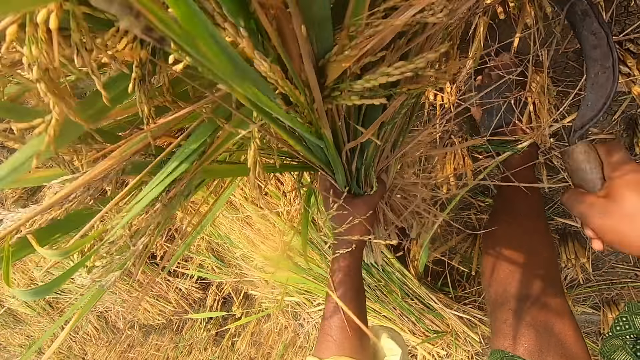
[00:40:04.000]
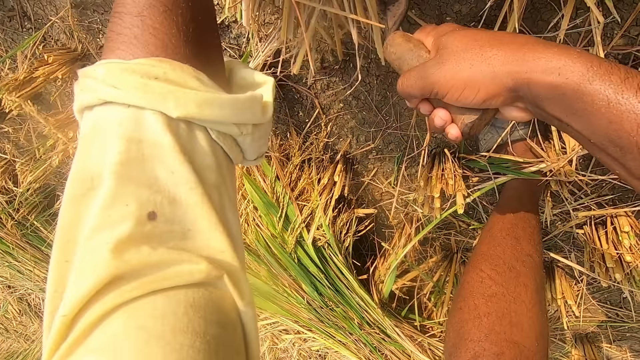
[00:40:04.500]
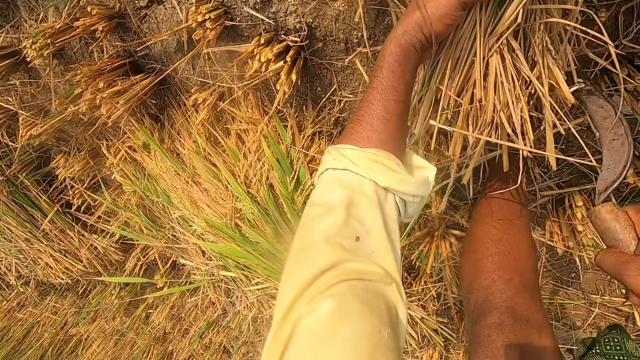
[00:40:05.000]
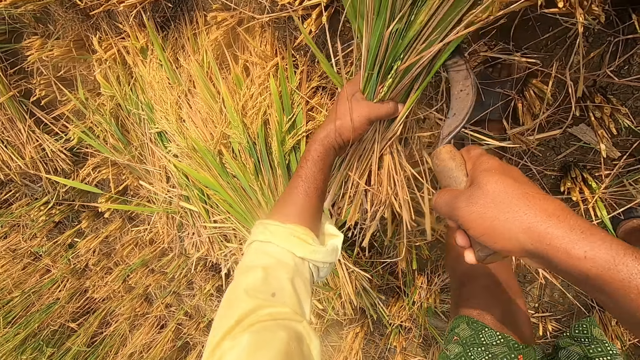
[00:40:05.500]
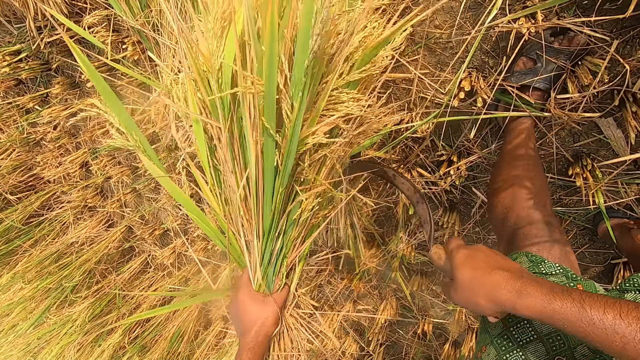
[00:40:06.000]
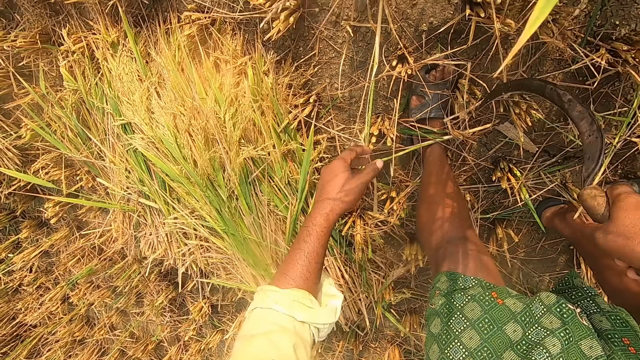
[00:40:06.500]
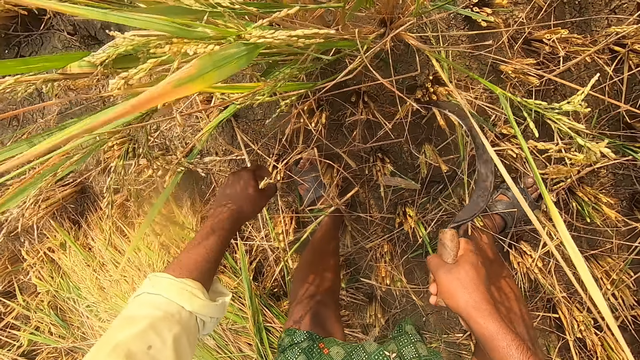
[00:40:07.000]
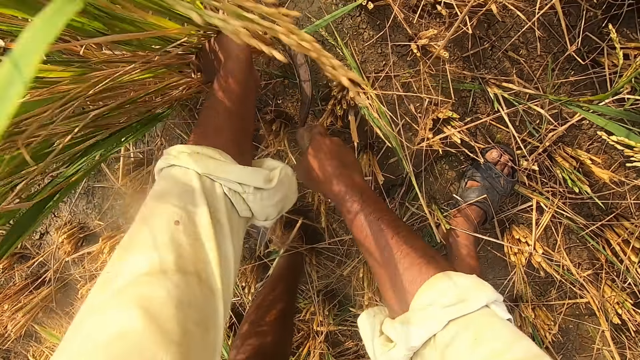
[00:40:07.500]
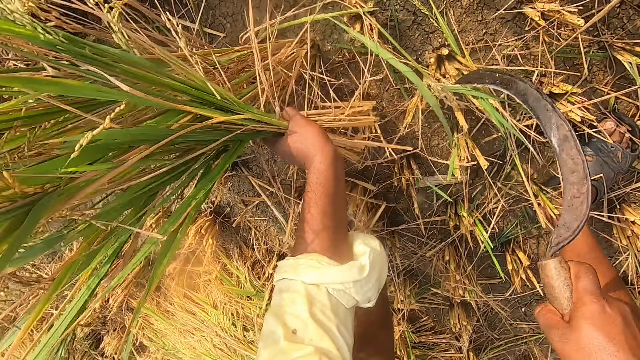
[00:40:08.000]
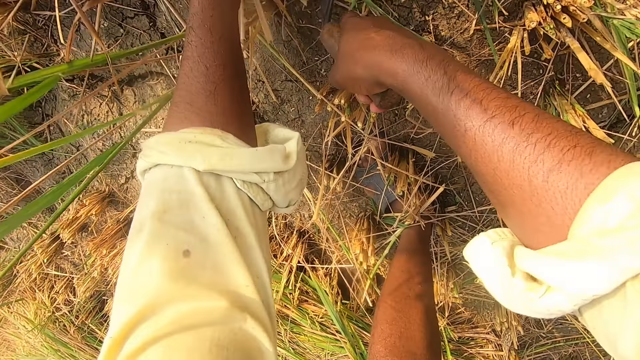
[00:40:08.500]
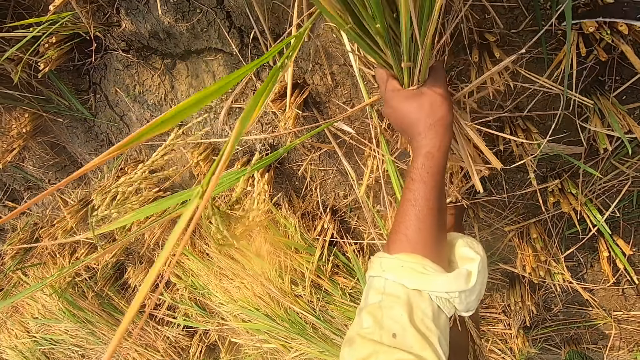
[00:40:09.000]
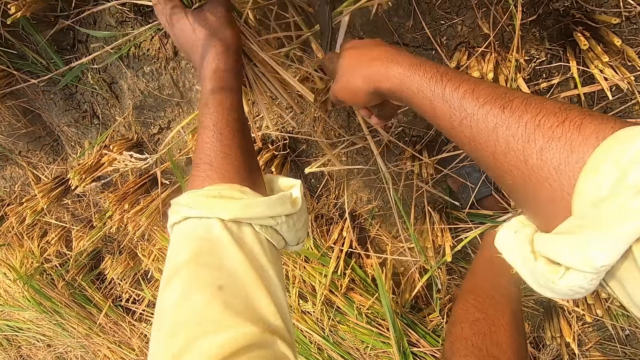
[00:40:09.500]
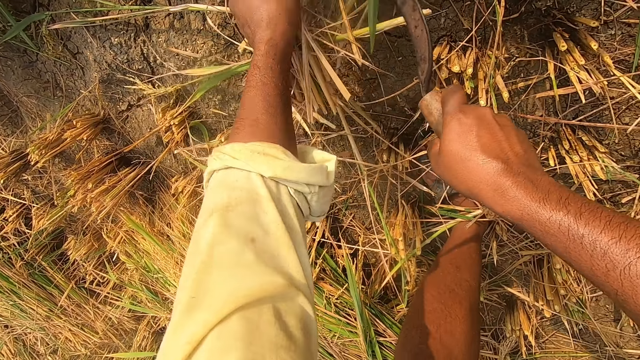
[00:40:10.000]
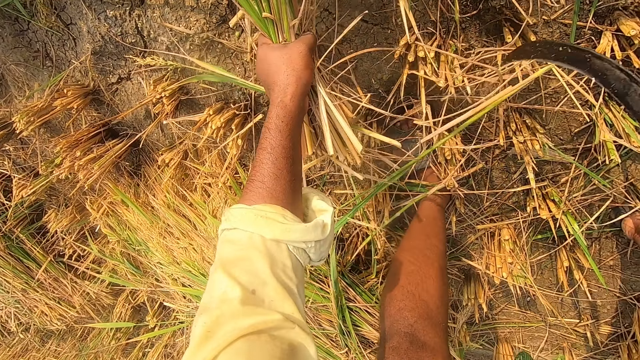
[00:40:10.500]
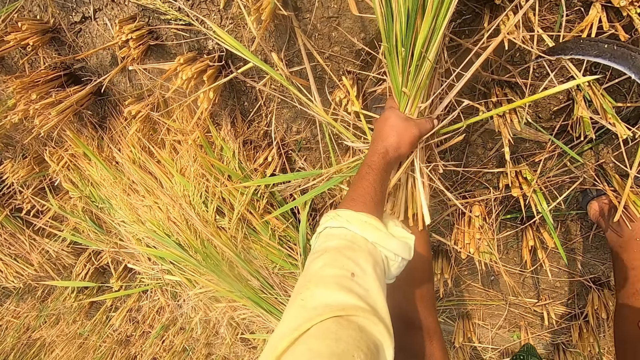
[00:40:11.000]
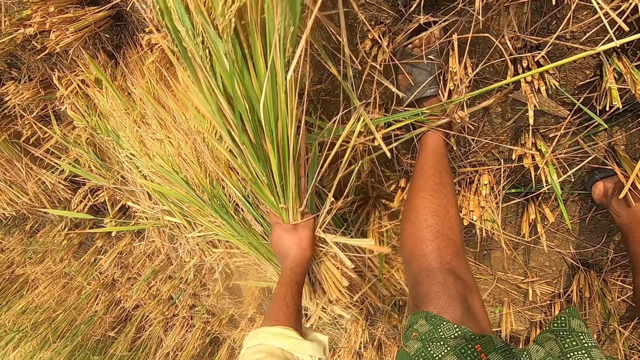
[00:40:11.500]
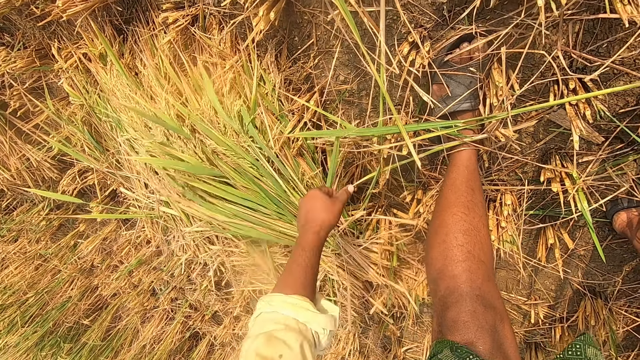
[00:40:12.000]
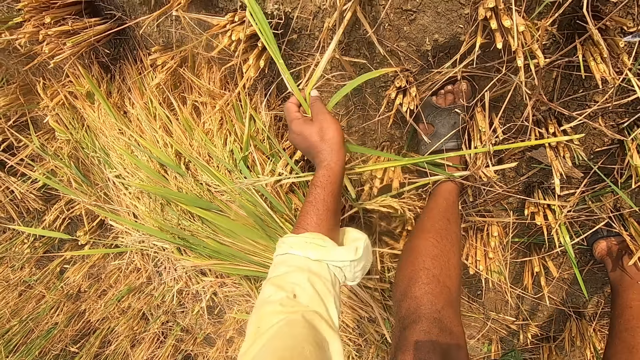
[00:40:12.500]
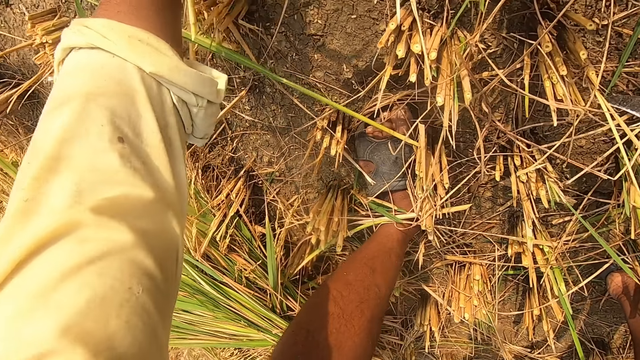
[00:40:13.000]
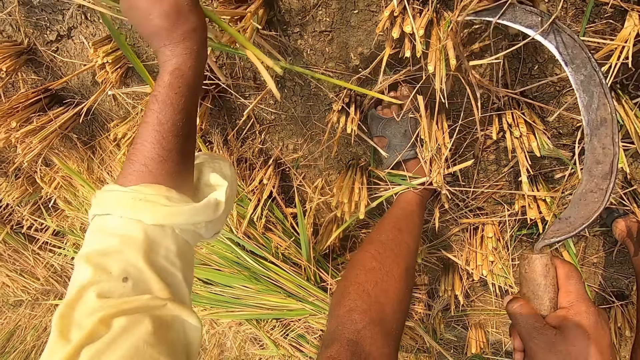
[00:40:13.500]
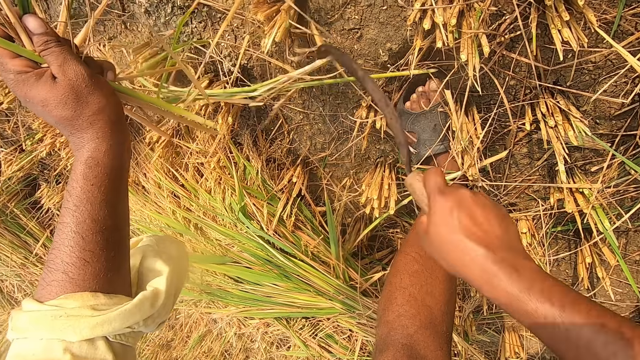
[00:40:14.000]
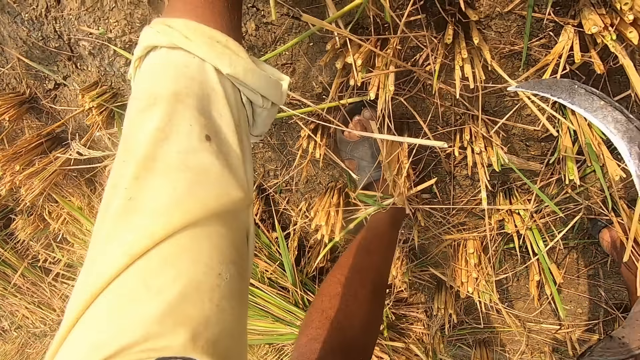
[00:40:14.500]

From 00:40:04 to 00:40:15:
The camera wearer drops the wheat on the floor. They remove the wheat from the ground with a sickle. They drop the wheat on the floor. They remove the wheat from the ground with the sickle.

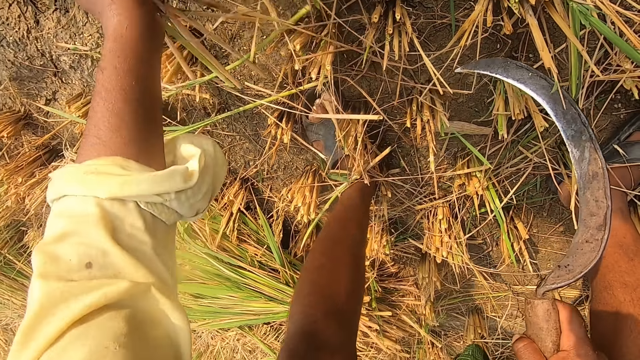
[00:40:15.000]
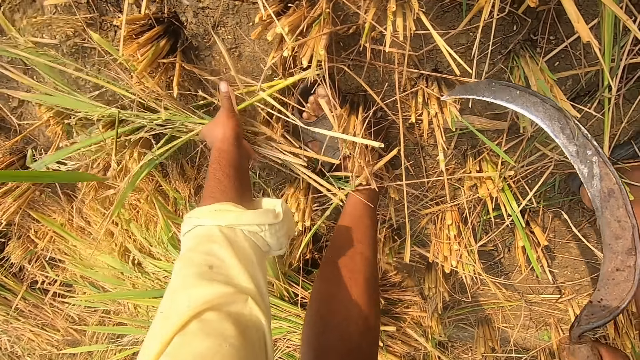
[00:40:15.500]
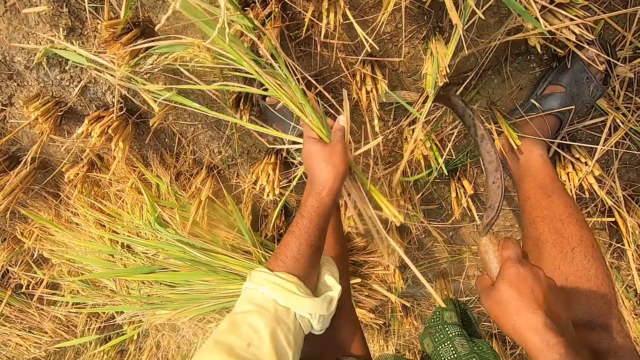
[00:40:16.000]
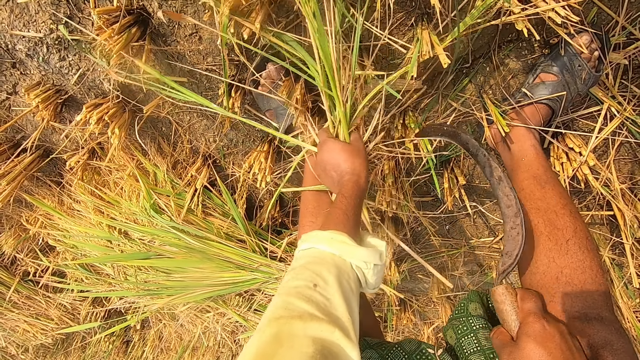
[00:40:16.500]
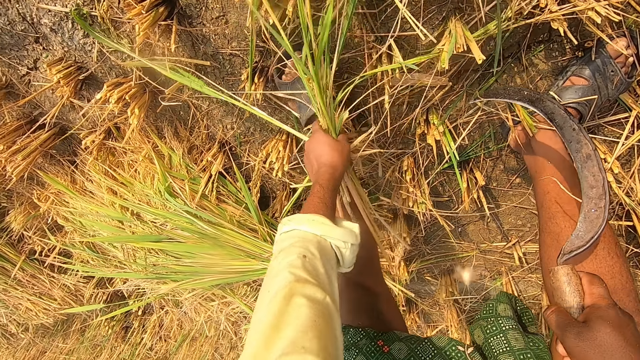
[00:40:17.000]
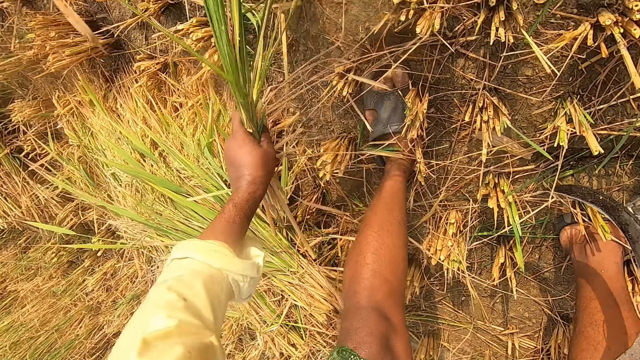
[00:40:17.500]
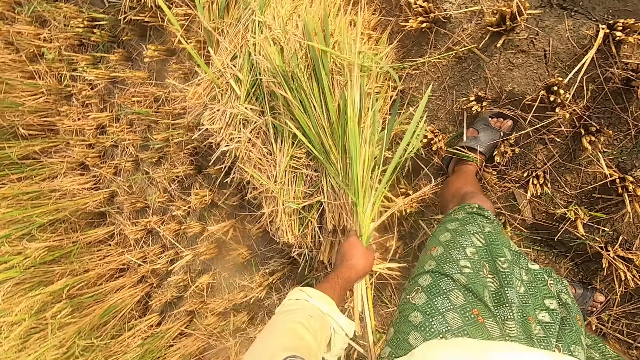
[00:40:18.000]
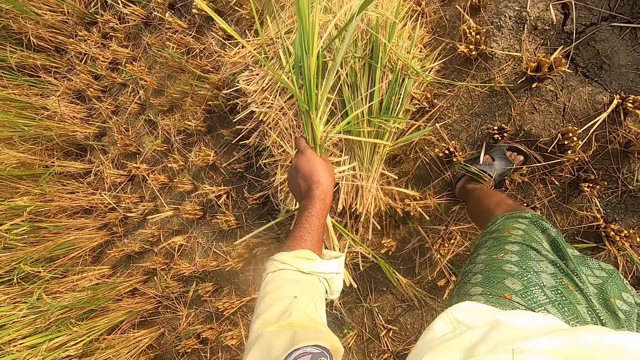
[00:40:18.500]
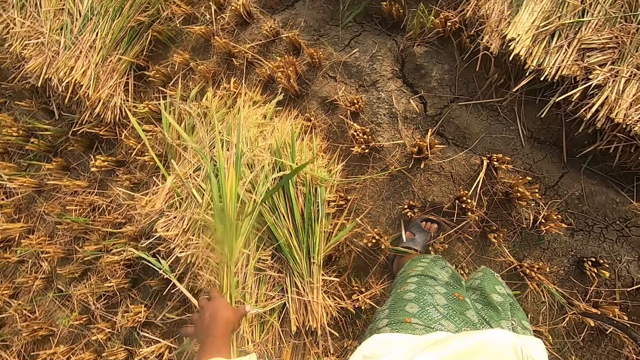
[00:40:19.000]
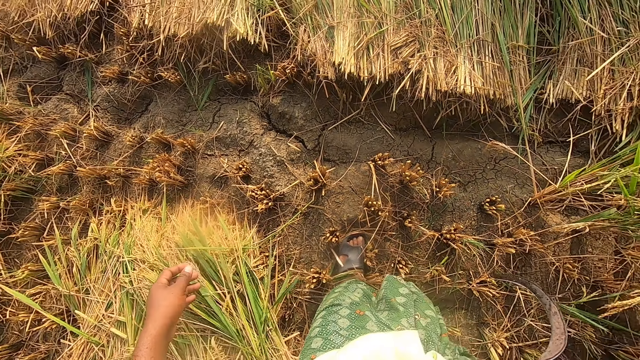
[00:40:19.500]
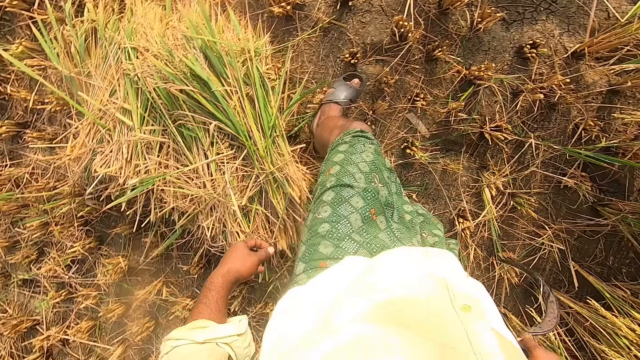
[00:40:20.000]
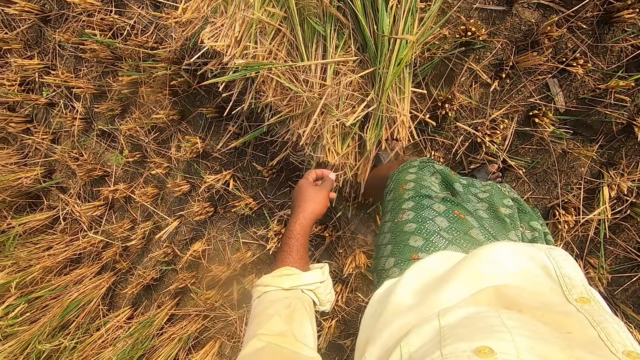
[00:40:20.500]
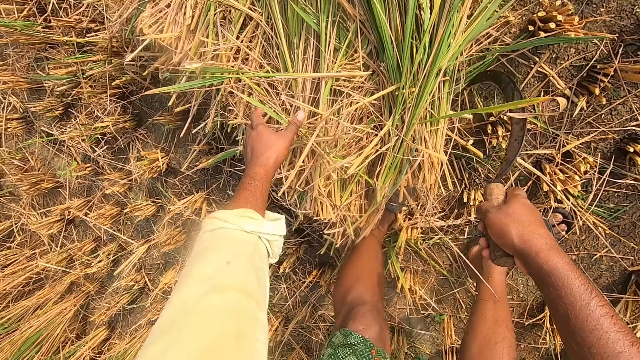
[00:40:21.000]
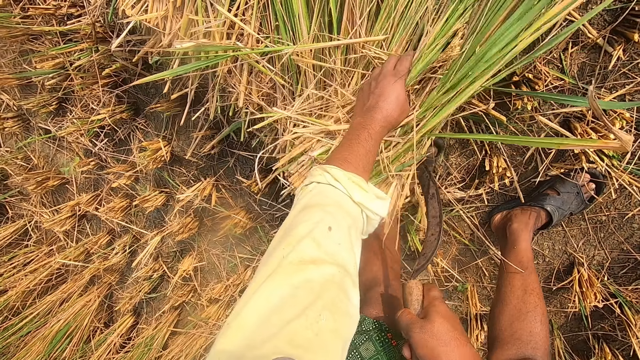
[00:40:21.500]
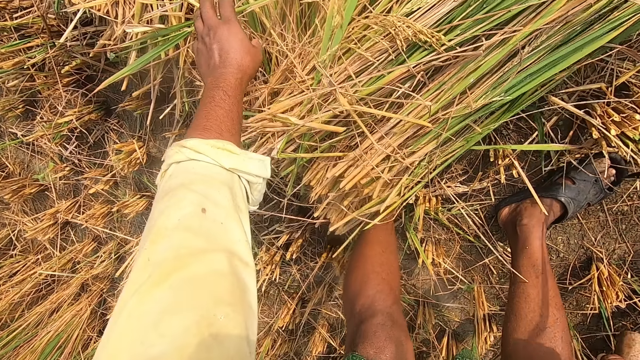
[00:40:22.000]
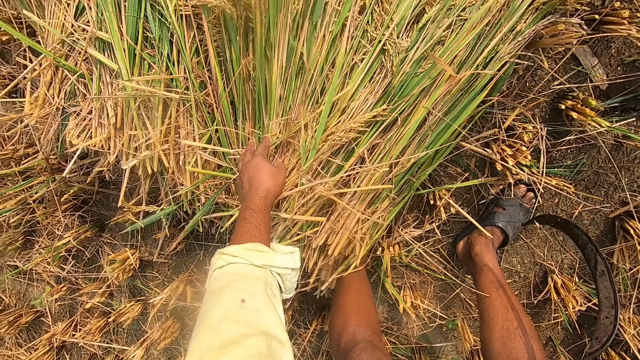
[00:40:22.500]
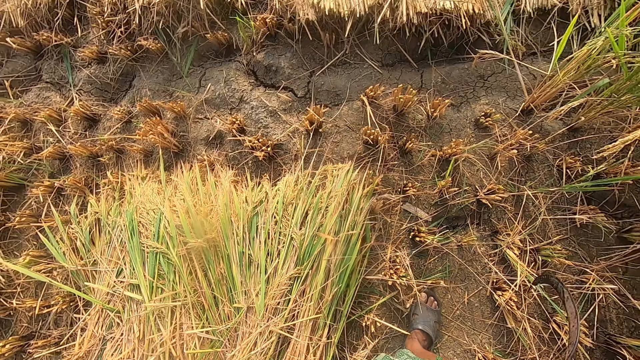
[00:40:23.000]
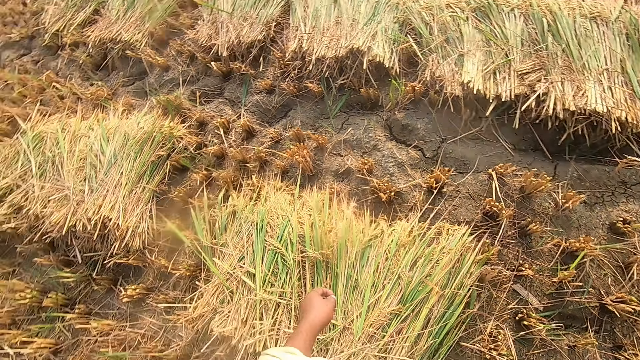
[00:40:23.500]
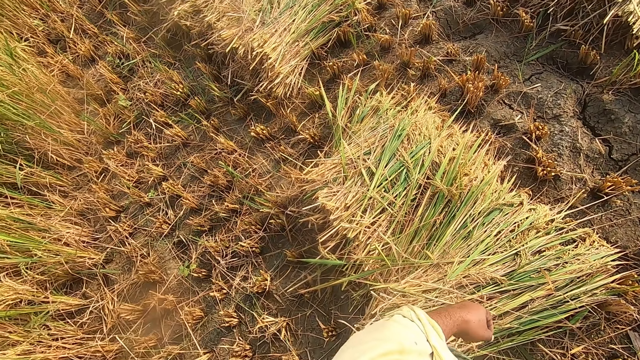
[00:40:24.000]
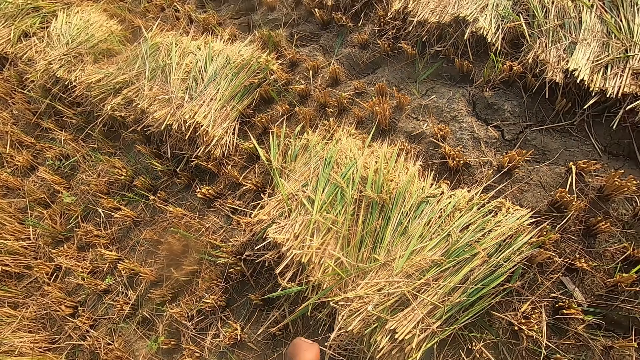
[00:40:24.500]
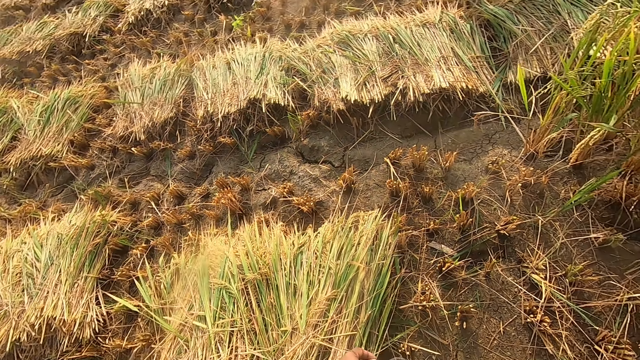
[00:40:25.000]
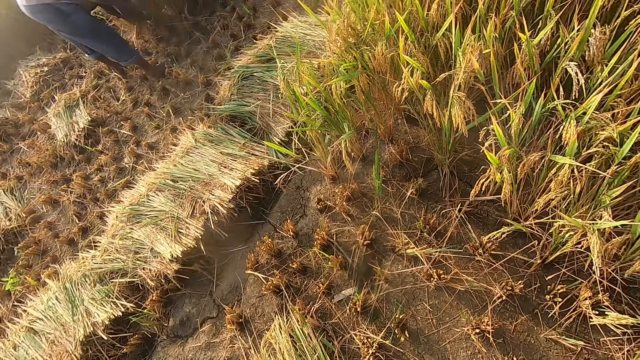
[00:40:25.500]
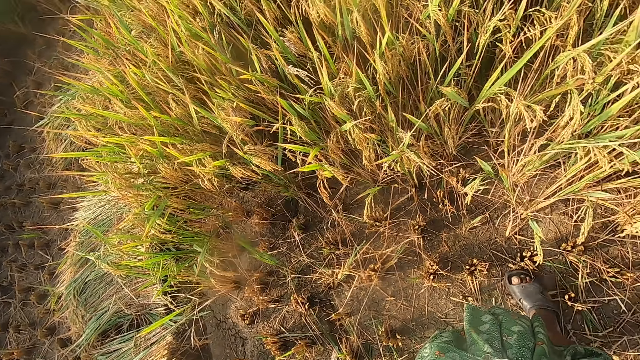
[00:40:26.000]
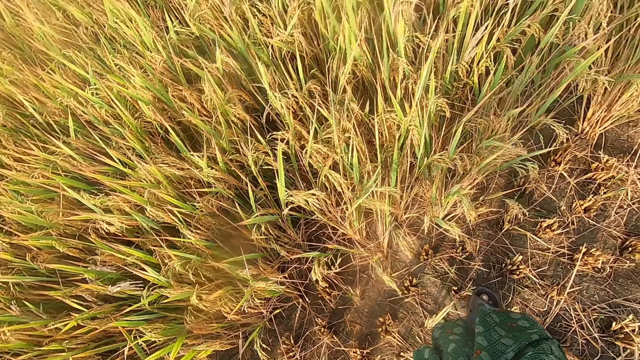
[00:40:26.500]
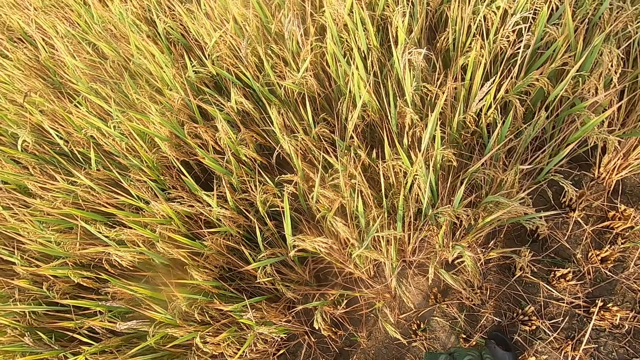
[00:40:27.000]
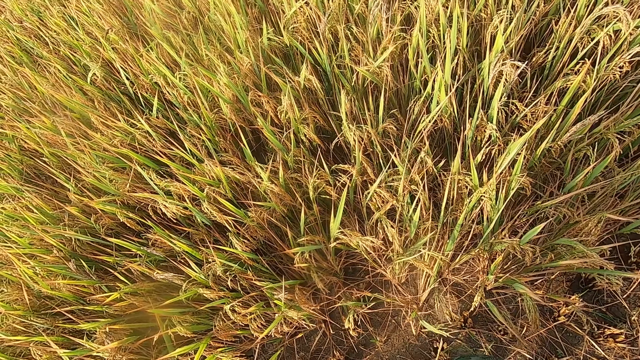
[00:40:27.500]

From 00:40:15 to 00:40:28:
The camera wearer holds the sickle and holds the straw of rice. They drop the wheat on the floor. They check the stack of wheat on the floor. They look around the farm.
